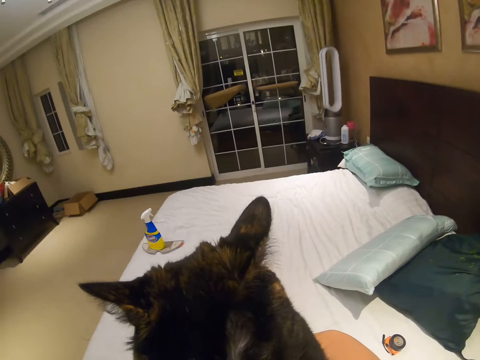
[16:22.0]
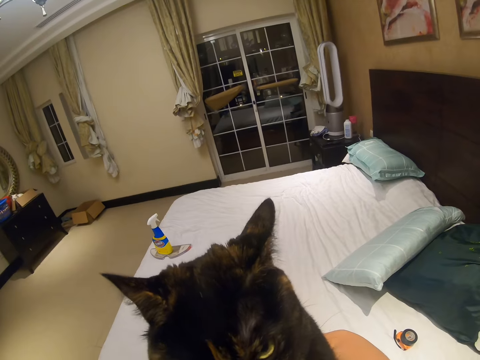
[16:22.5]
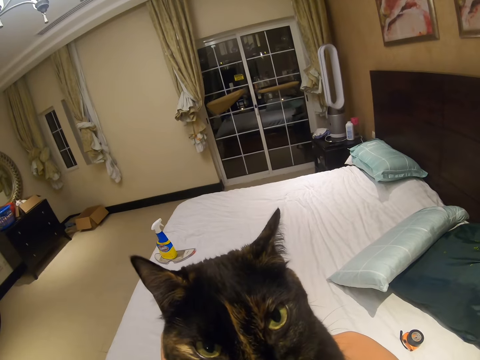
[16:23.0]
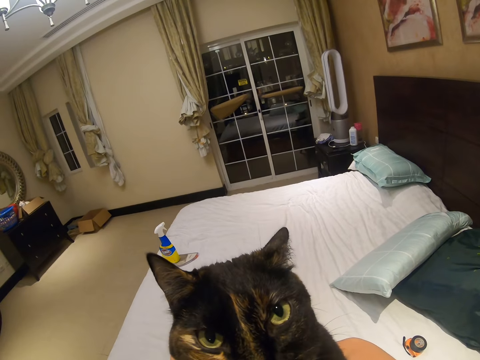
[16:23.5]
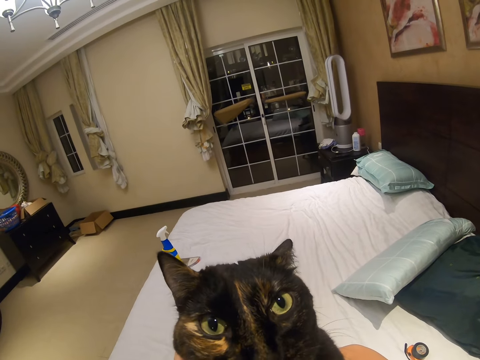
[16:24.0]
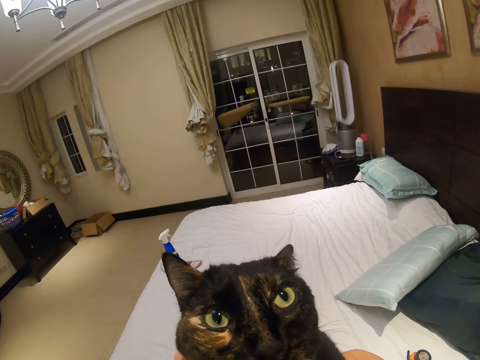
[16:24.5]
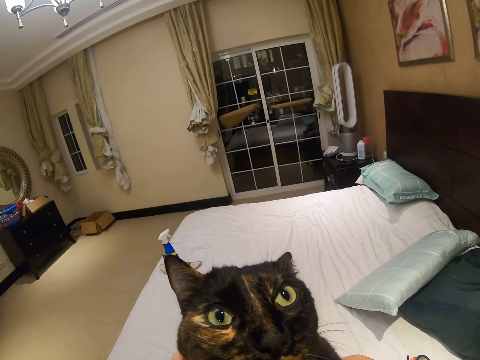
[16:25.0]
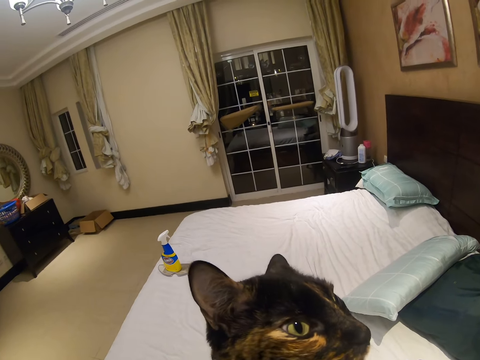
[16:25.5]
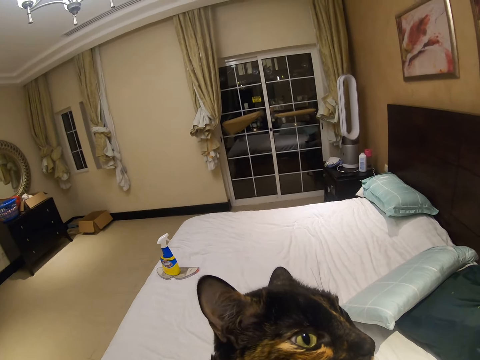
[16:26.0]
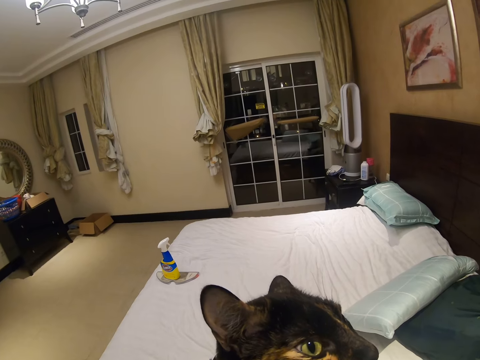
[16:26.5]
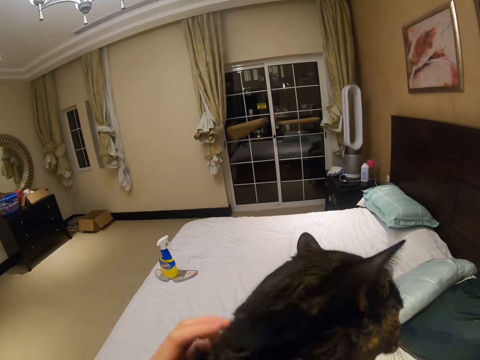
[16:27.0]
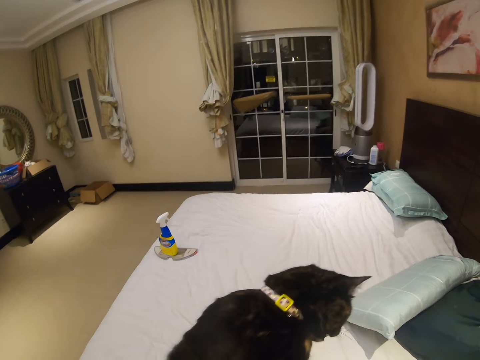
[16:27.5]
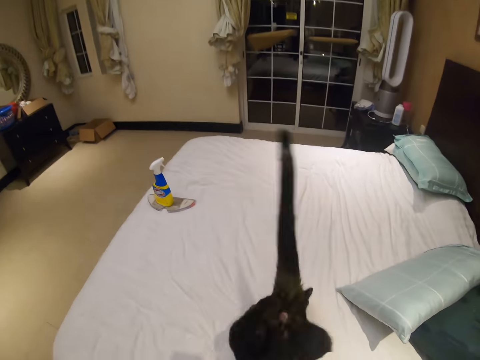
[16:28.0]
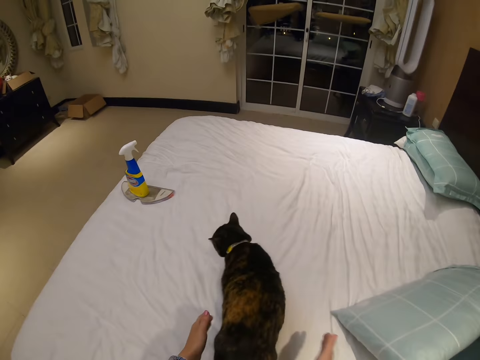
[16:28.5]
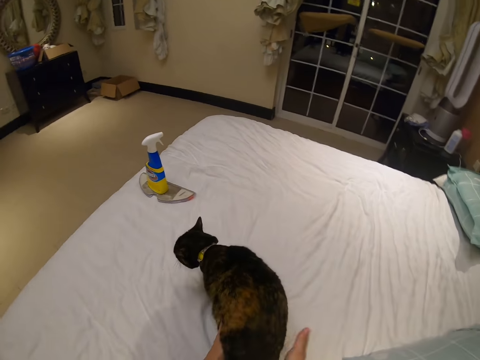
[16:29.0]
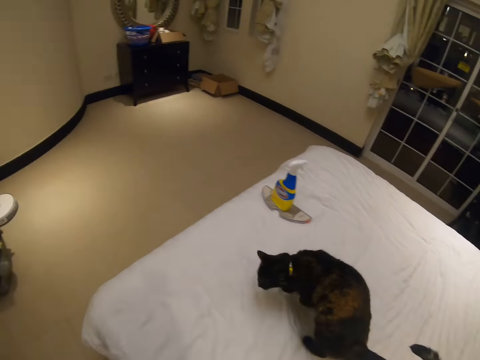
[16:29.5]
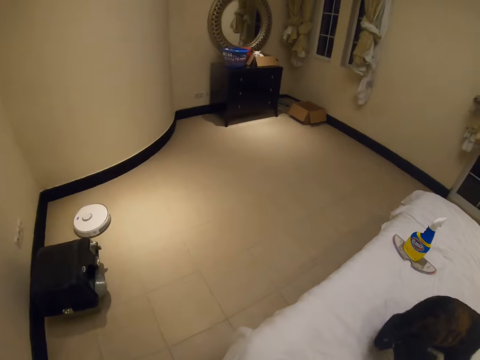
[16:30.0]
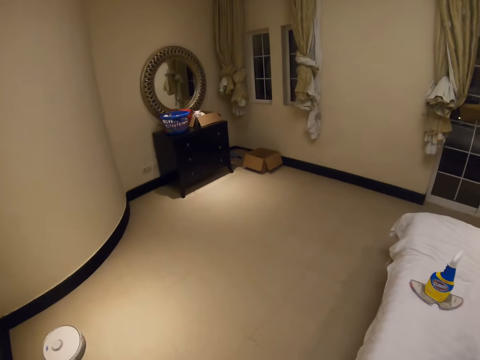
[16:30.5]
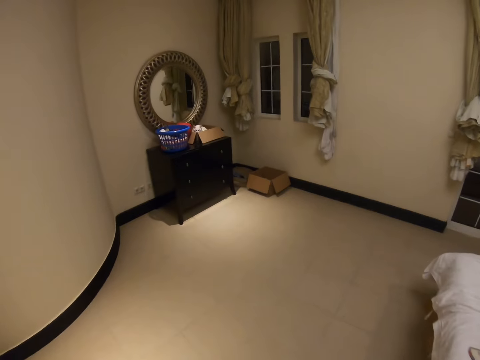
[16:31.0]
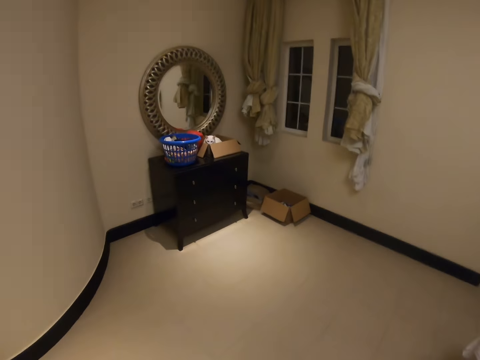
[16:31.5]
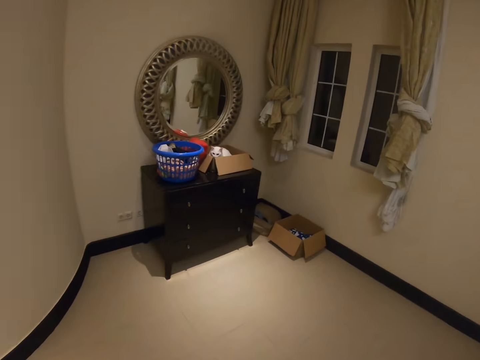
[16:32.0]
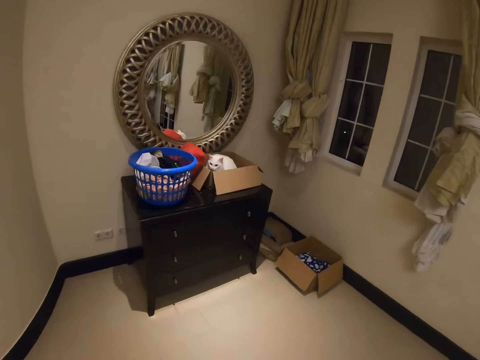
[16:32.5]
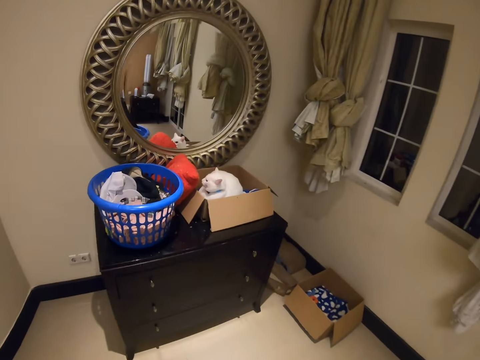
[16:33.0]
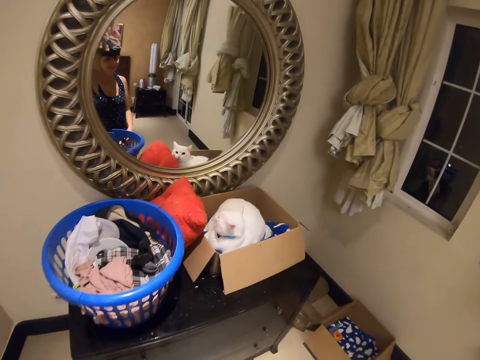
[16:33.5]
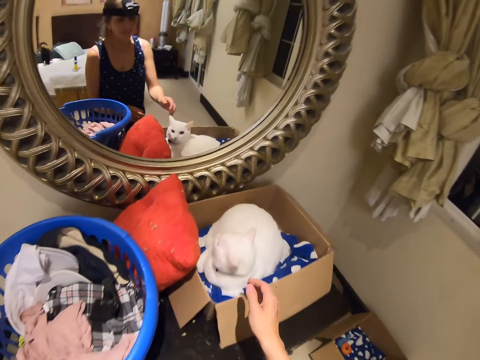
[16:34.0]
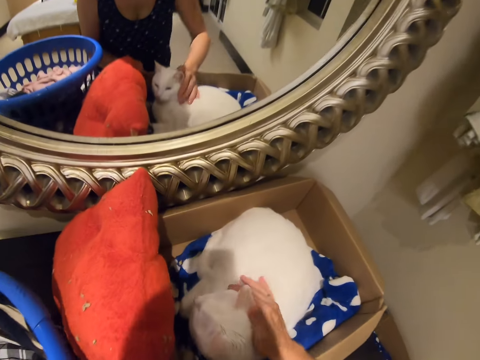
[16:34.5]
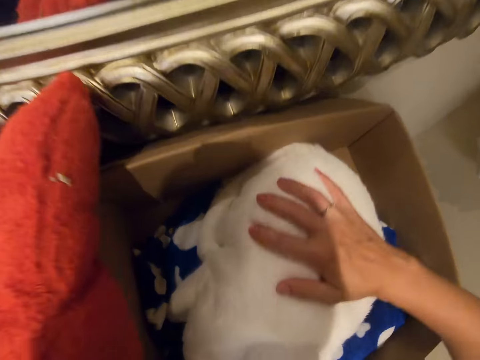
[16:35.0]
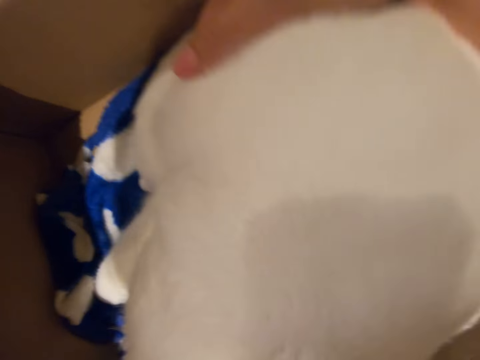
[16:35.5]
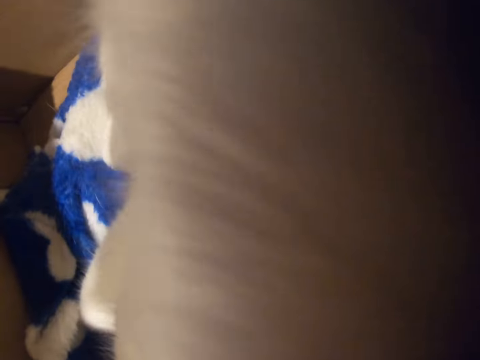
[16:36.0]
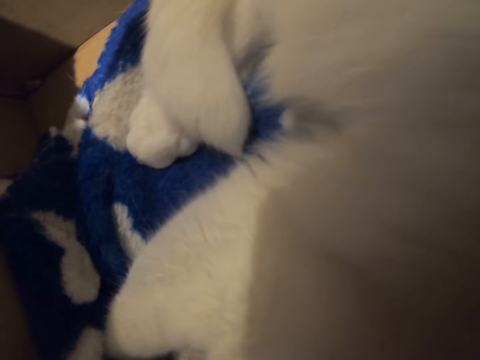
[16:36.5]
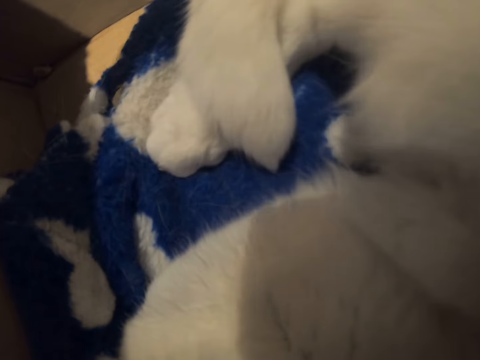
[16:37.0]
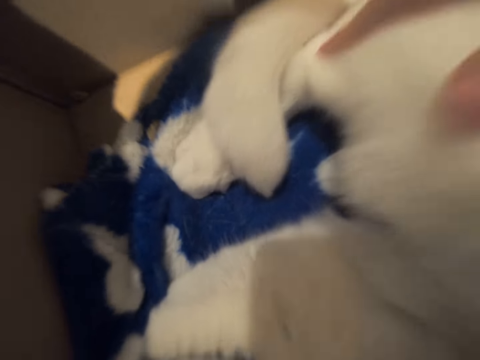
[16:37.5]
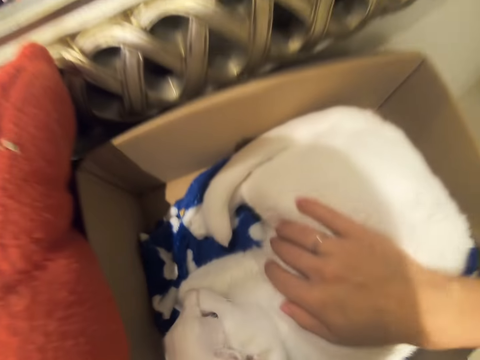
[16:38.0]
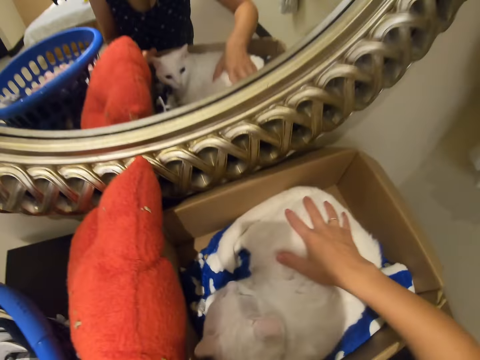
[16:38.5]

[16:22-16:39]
The camera wearer holds the cat. They put the cat on the bed. They touch a white cat.

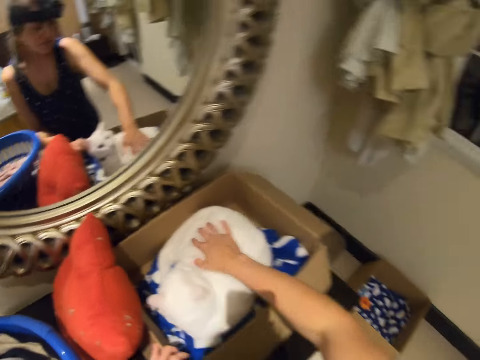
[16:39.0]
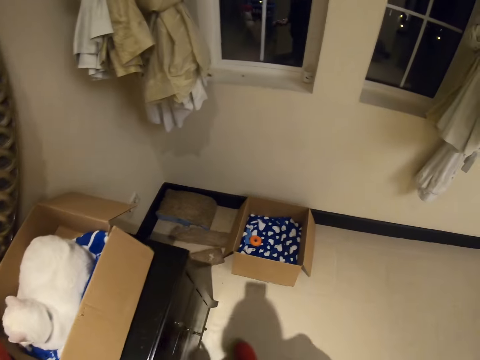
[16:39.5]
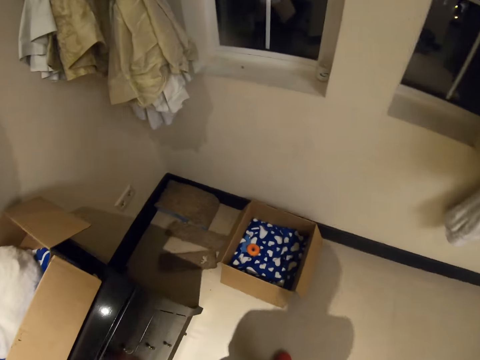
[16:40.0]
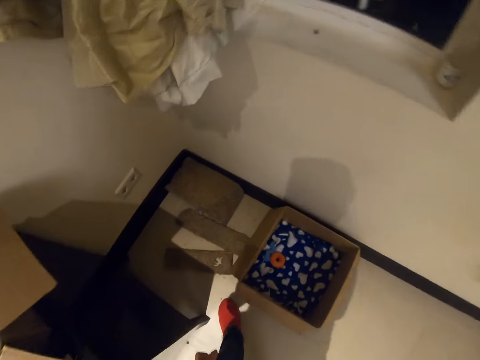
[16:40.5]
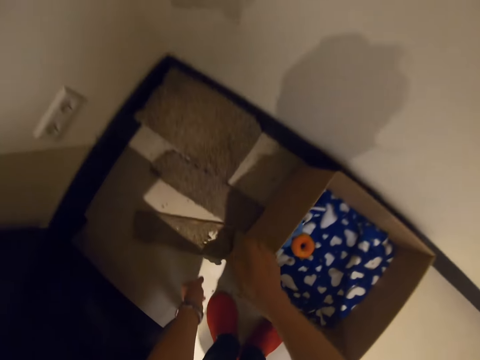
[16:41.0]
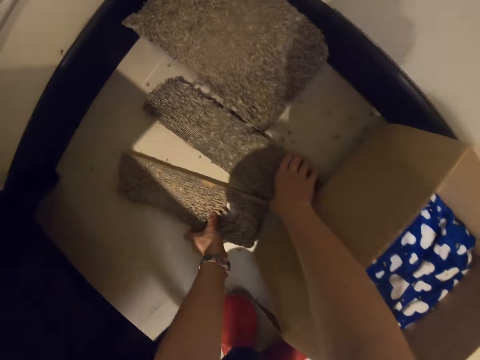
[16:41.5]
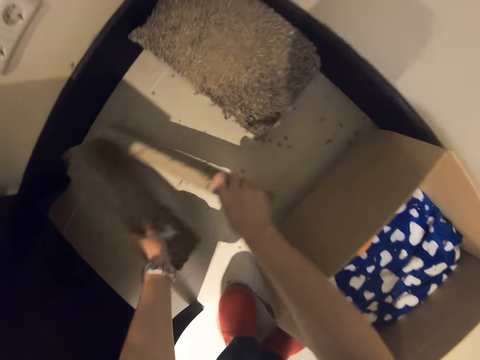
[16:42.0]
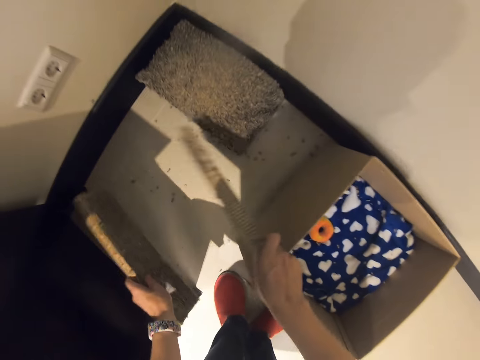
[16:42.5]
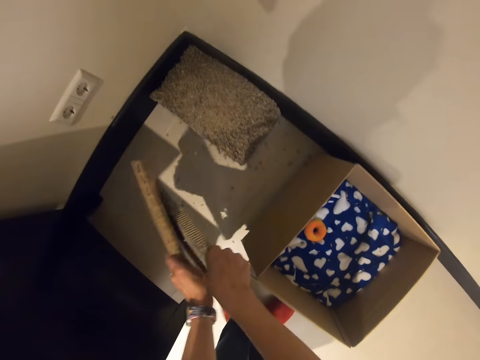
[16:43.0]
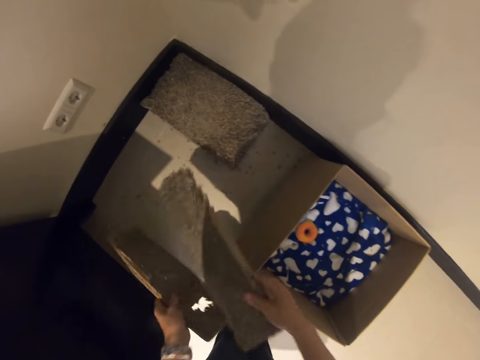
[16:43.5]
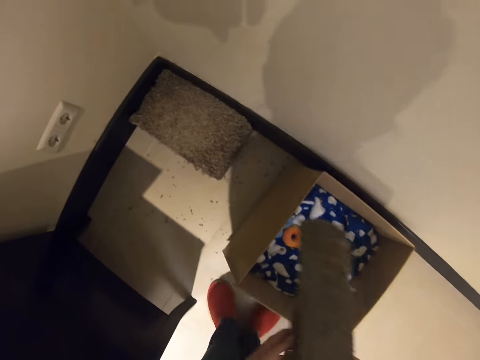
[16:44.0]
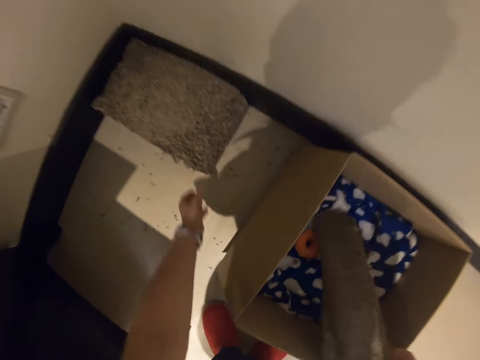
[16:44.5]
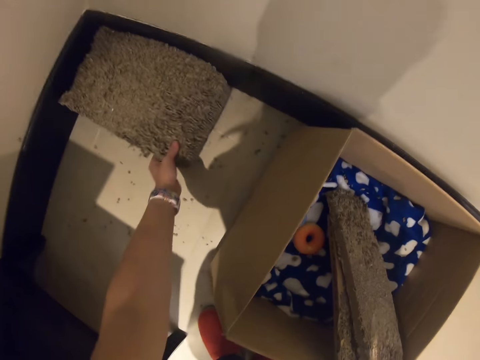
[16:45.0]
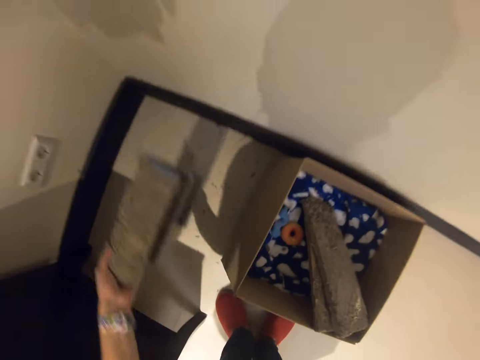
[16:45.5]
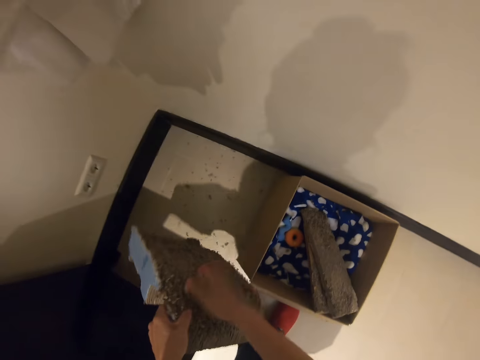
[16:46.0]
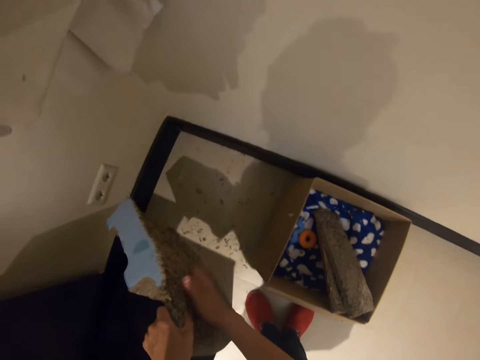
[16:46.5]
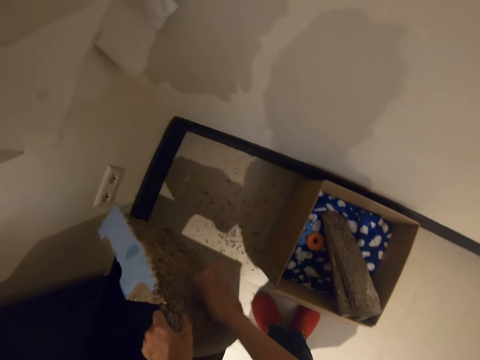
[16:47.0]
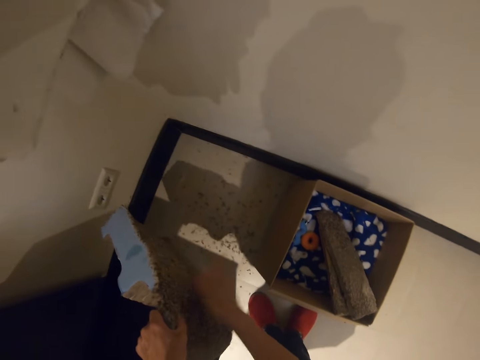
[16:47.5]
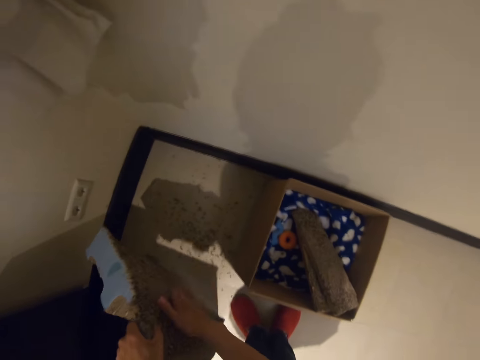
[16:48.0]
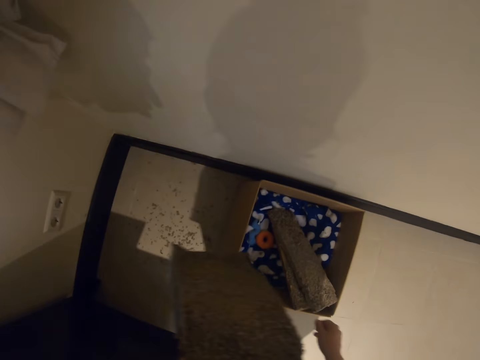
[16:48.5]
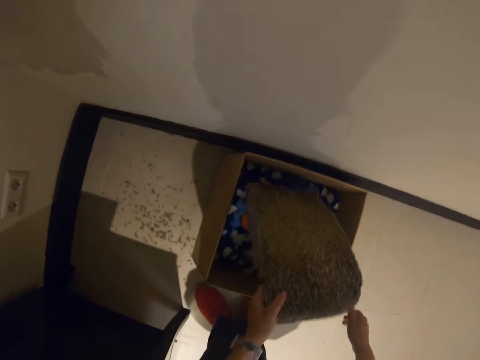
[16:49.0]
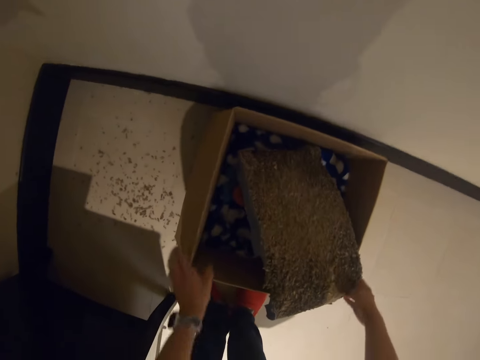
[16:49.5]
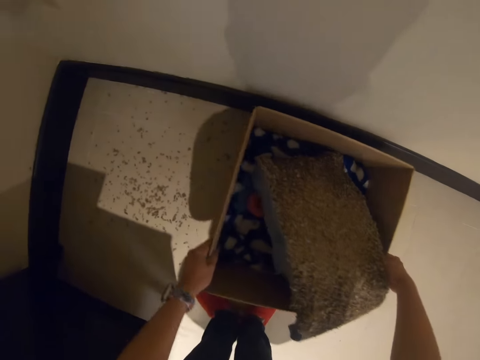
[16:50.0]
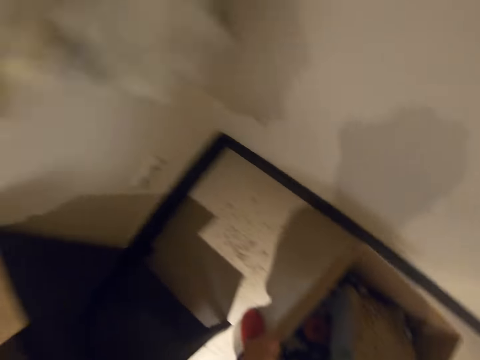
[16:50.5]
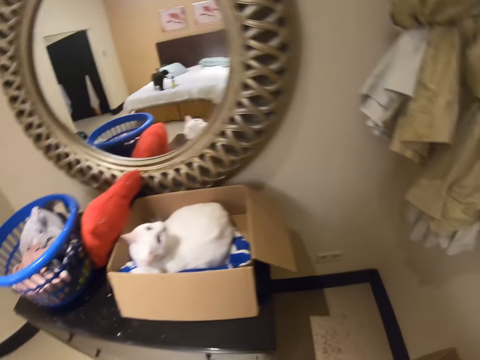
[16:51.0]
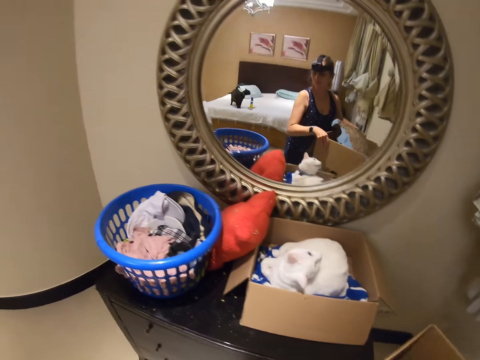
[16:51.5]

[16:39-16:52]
The camera wearer picks up a sponge from the floor, shakes the sponge, and puts the sponge in the box. They pick up the sponge from the floor, shake the sponge, and put the sponge in the box. They pick up the box.
